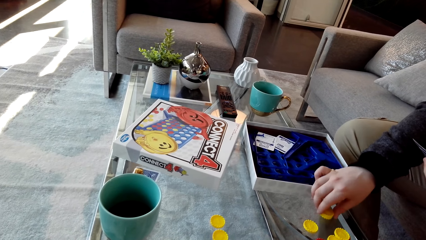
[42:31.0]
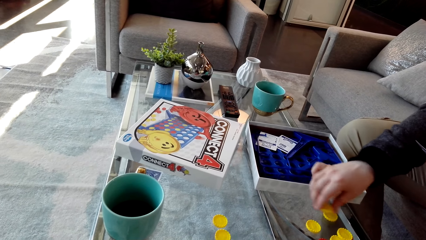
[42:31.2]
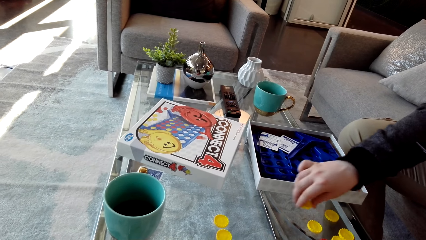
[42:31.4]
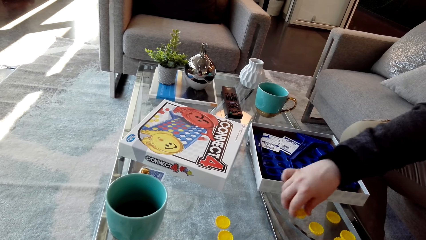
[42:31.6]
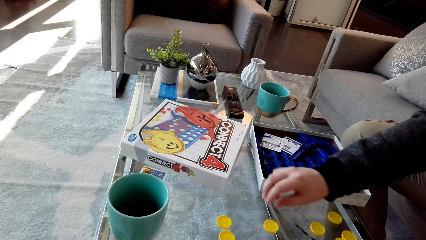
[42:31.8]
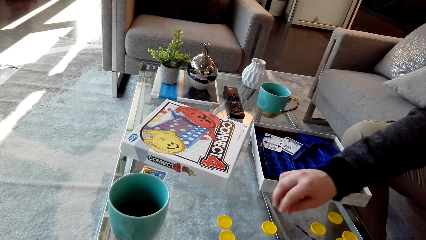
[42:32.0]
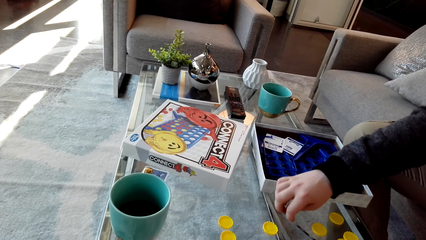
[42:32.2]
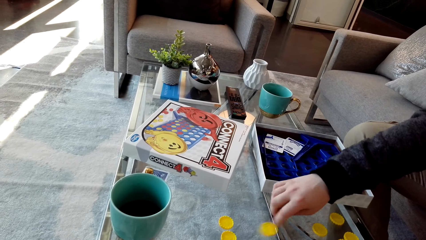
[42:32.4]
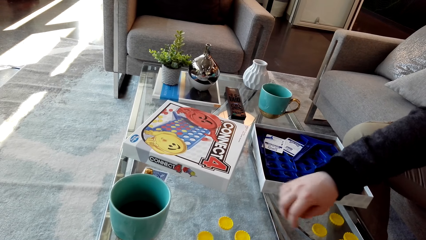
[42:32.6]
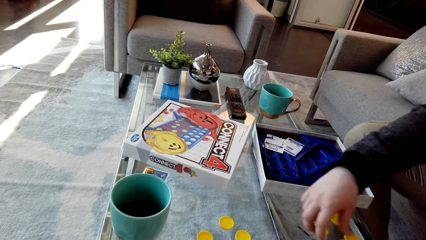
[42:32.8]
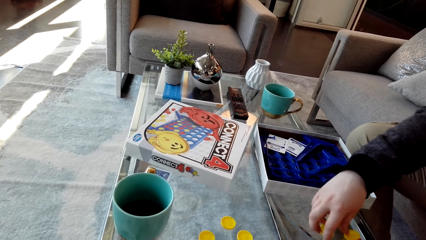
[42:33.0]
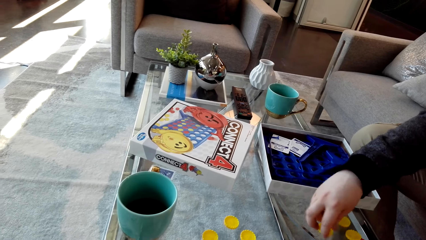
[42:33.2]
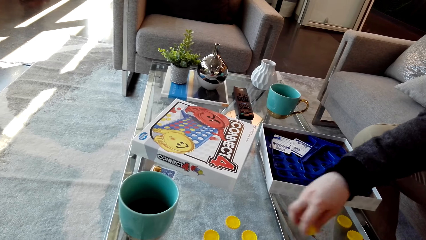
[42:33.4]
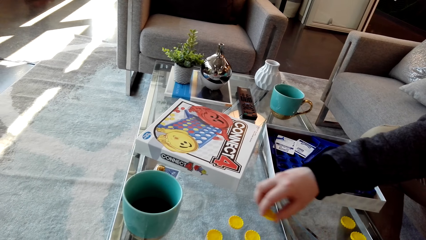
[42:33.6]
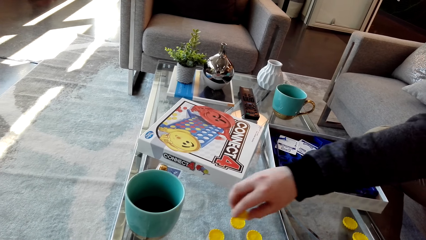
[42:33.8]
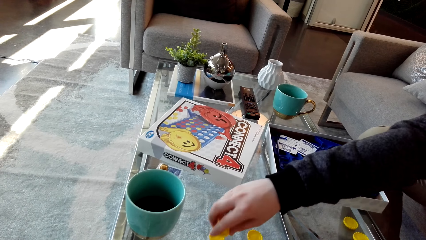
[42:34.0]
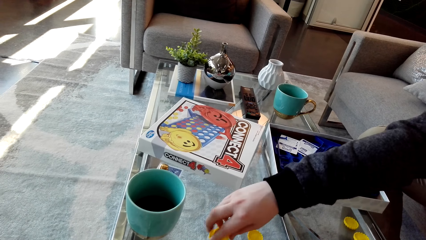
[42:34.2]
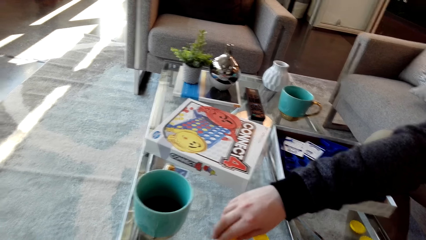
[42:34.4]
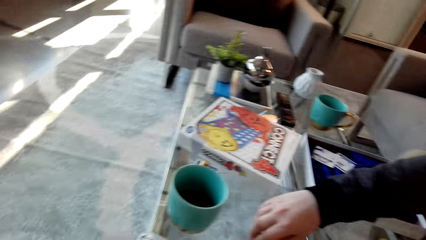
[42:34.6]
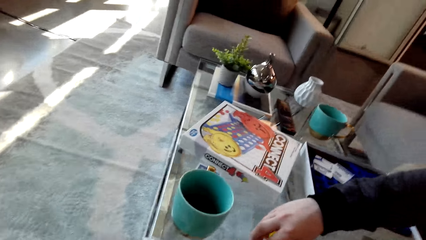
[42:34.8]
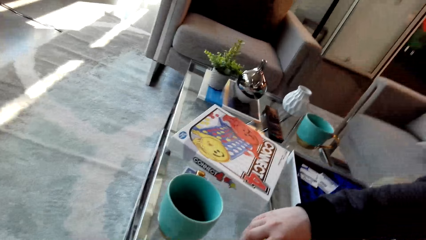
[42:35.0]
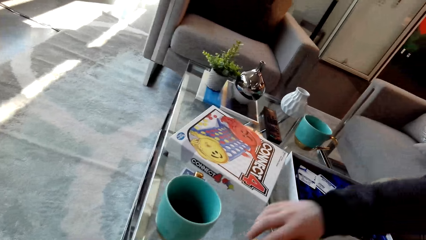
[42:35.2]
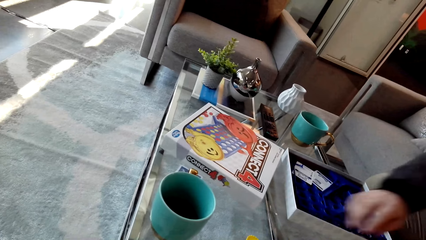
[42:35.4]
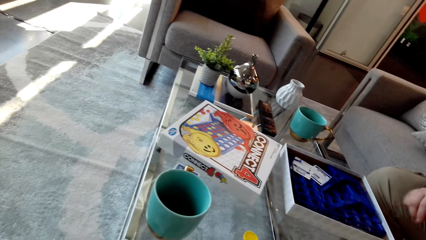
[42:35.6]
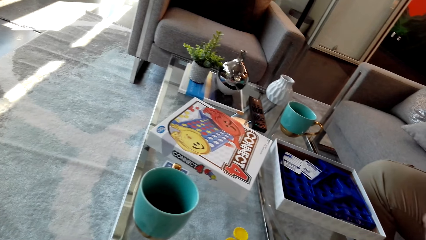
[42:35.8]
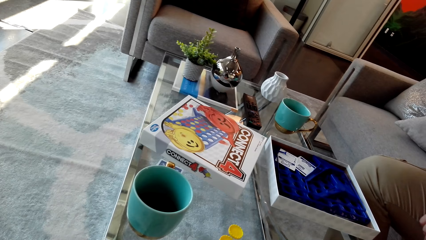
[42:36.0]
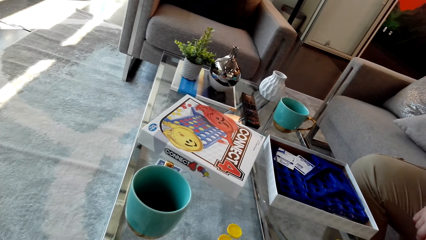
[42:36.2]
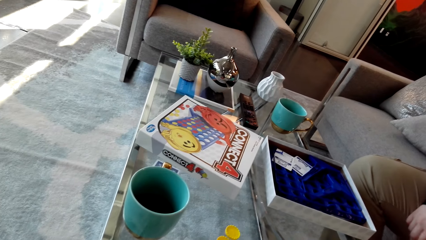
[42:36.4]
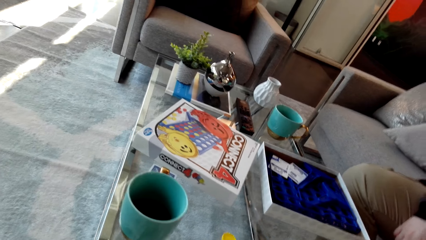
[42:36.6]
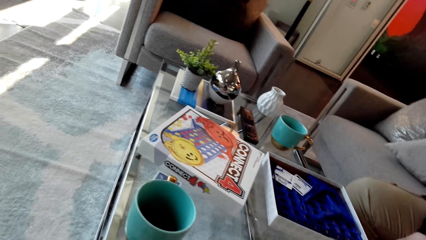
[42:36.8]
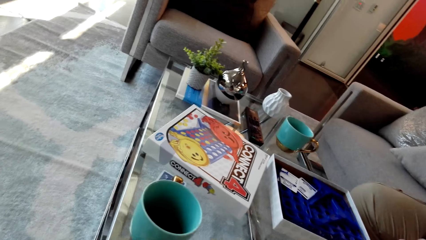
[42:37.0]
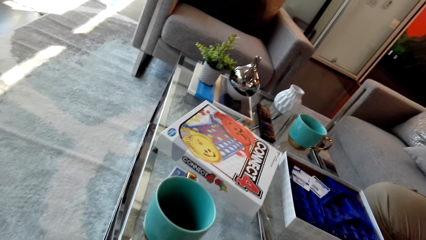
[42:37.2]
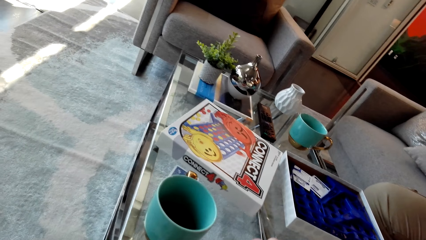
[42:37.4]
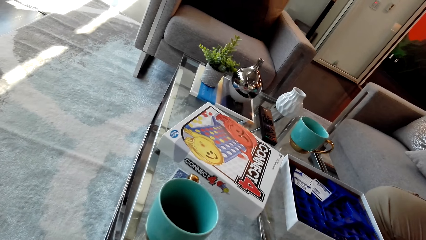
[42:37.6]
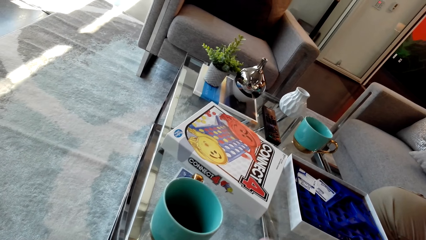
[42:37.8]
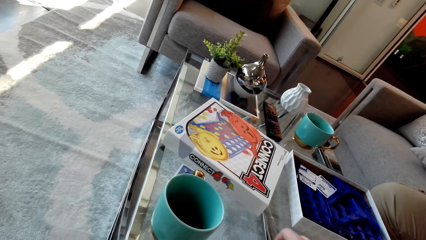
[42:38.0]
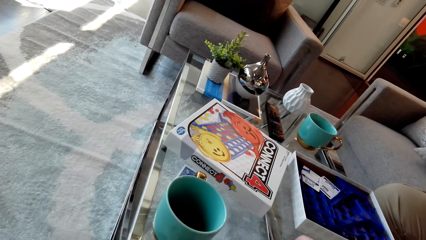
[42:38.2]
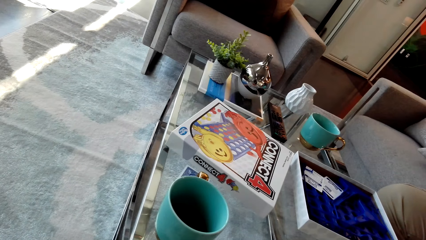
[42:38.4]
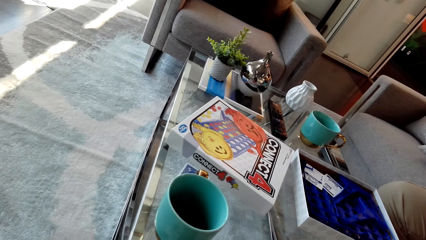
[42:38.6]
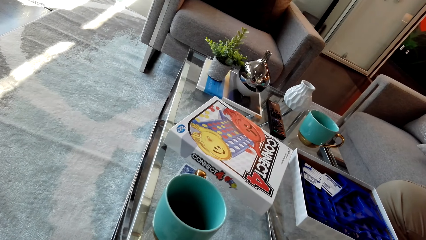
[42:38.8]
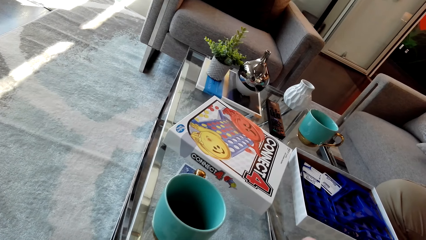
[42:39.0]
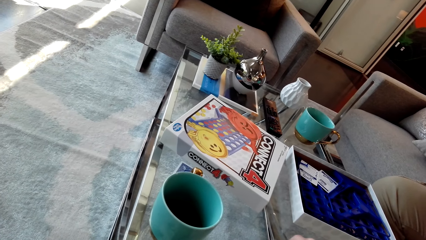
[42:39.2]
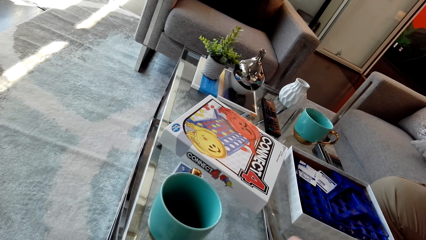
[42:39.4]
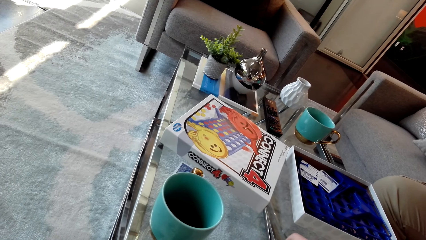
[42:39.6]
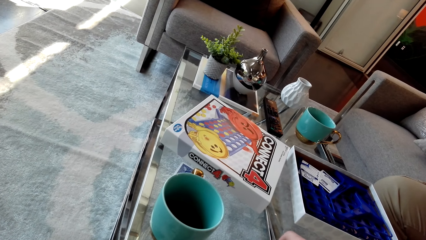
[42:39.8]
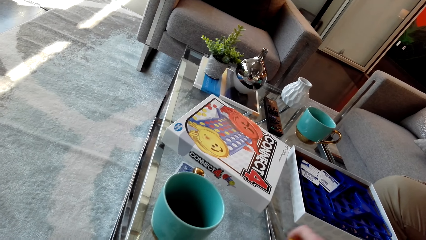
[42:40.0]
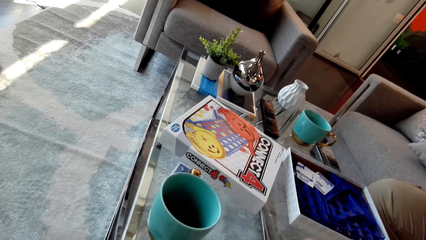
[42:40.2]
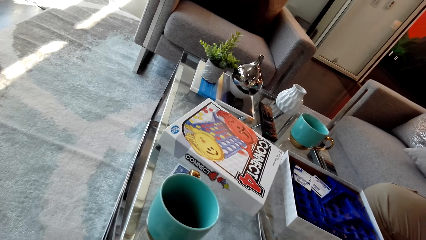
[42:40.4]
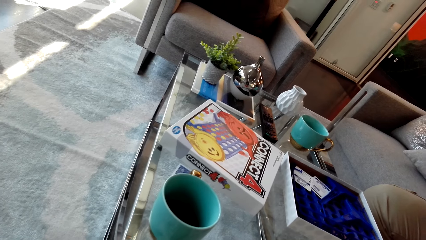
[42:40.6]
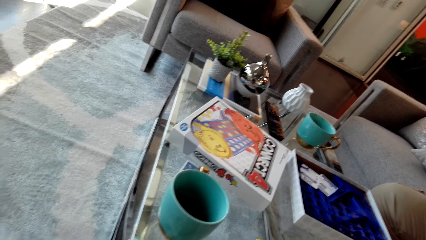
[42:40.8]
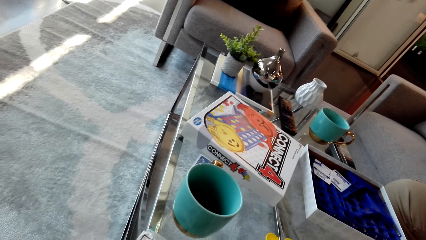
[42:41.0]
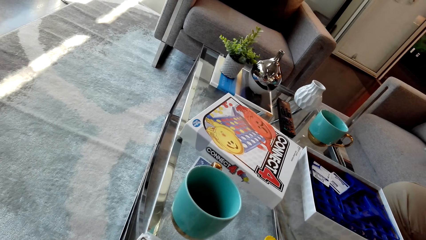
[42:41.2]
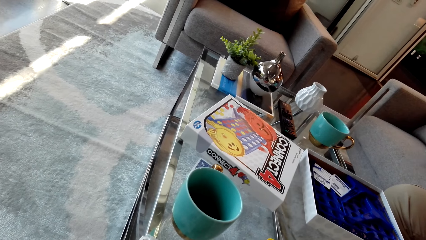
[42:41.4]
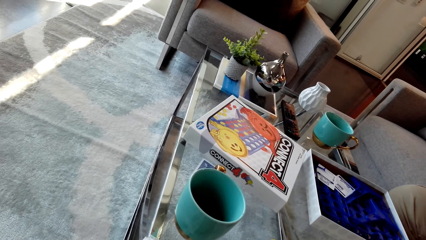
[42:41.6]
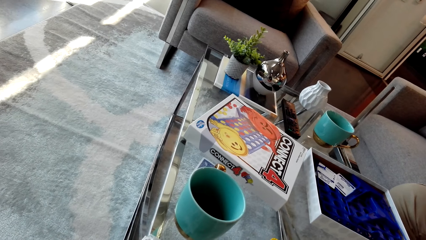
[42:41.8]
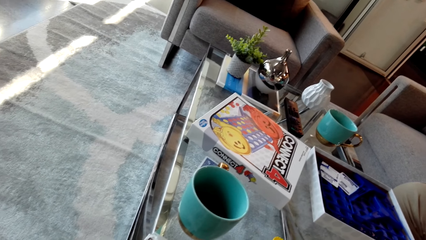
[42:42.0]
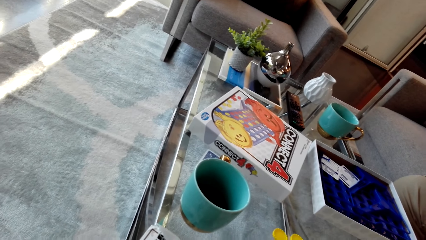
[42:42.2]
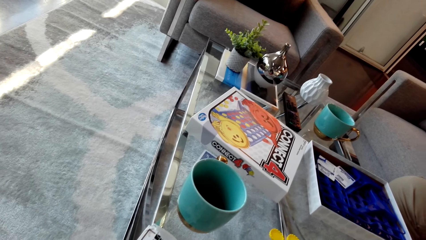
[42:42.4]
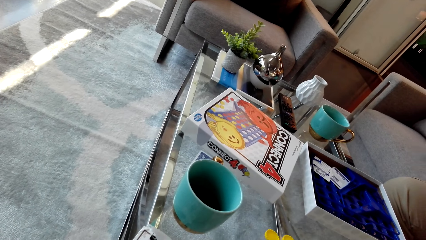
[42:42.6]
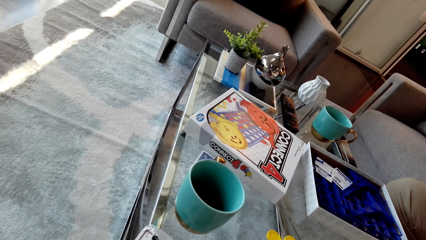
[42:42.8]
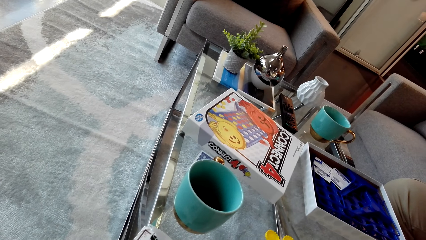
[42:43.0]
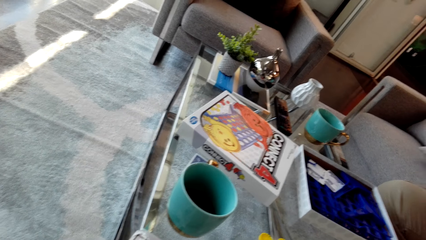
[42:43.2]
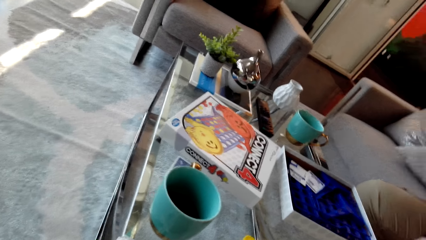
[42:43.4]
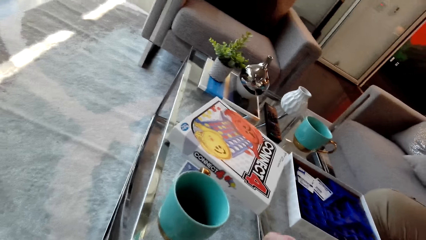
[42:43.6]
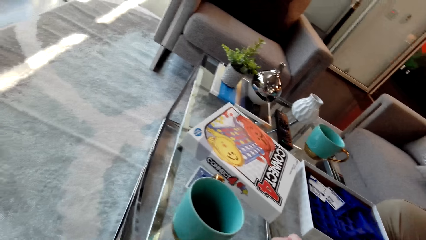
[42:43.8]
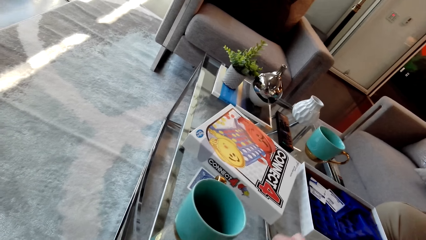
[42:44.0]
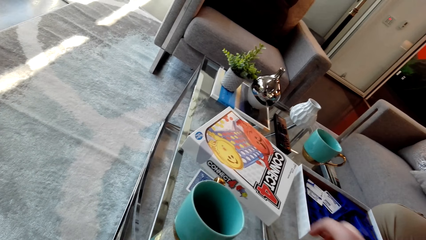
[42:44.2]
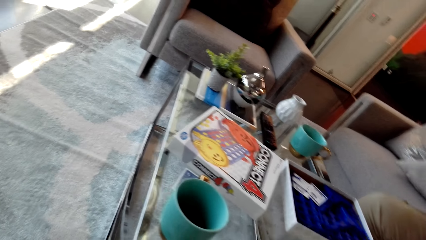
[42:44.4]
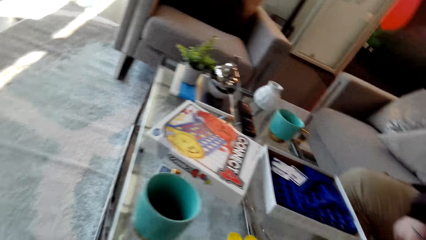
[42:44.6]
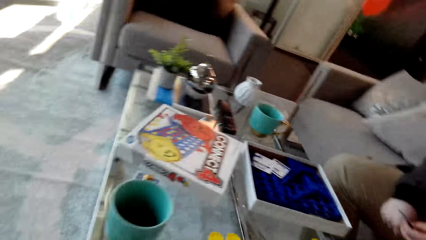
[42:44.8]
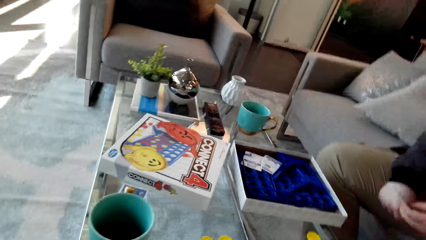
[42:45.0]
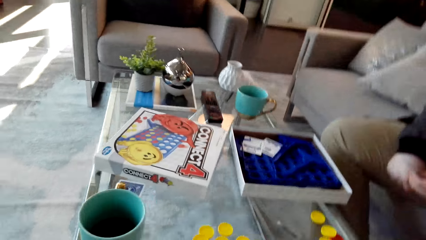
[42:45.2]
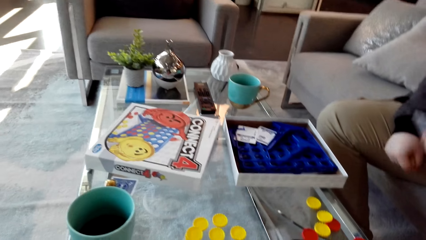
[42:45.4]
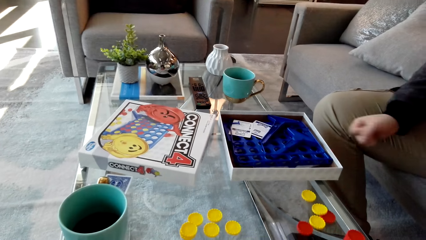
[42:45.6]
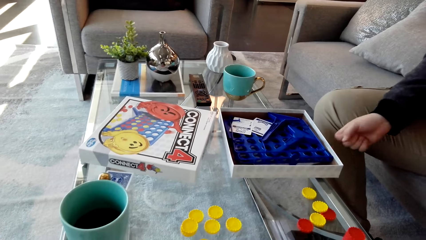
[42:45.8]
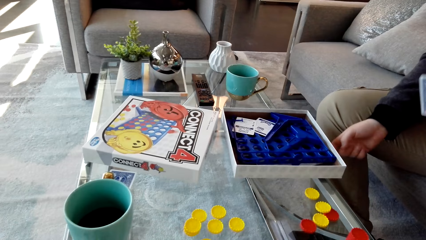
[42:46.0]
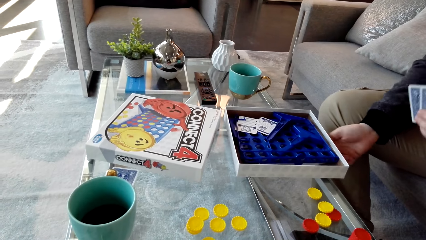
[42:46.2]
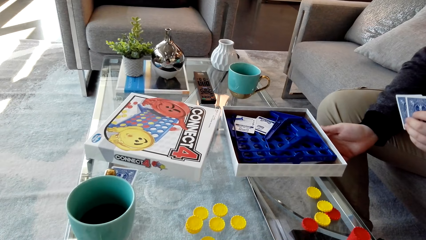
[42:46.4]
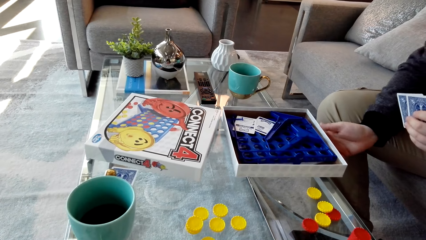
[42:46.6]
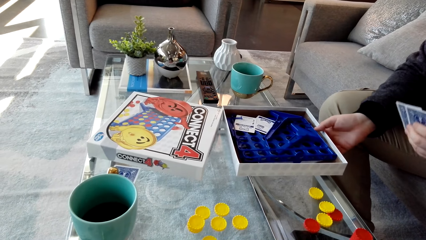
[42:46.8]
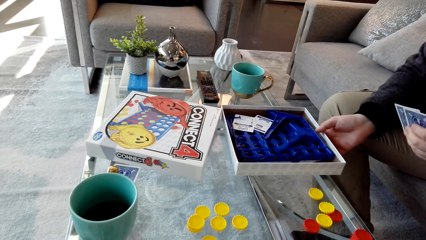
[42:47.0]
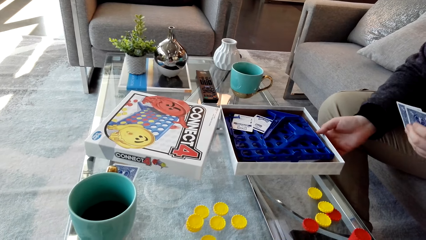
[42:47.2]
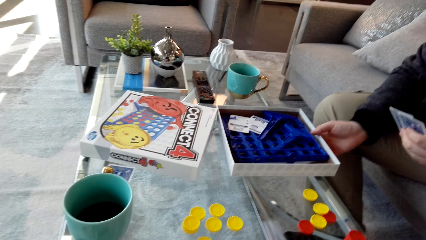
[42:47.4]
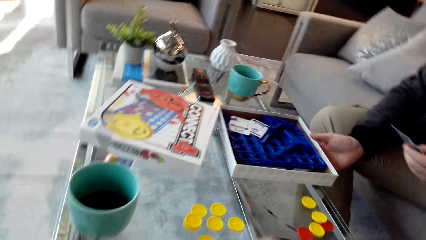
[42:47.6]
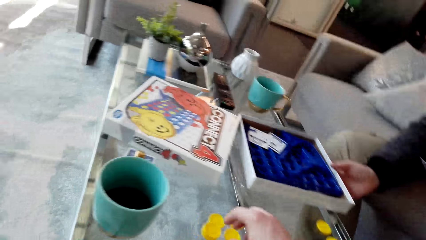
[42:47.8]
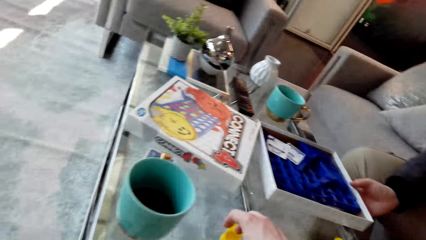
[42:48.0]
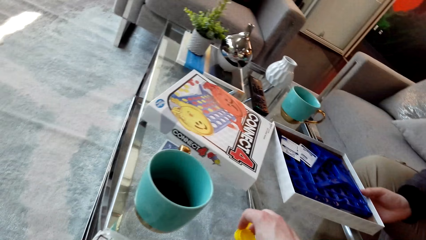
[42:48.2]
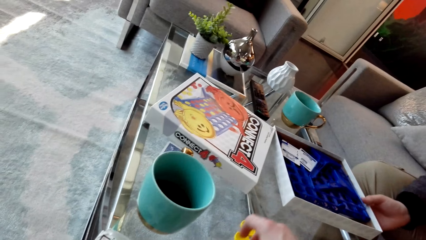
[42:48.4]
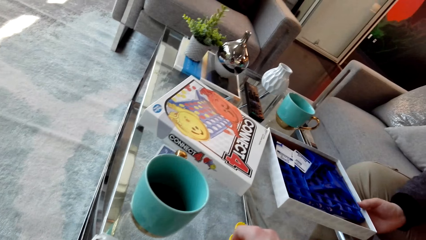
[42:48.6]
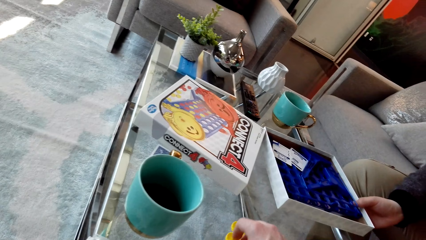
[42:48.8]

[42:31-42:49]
The camera wearer drops the dice. They look around. They pick up the box. They pick up a plastic coin.
